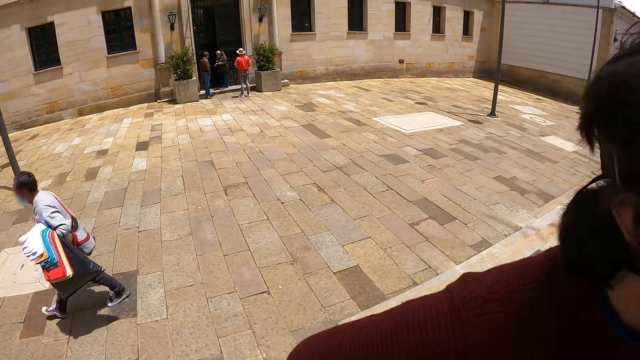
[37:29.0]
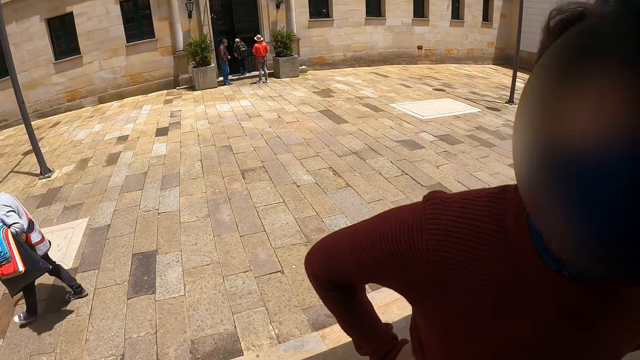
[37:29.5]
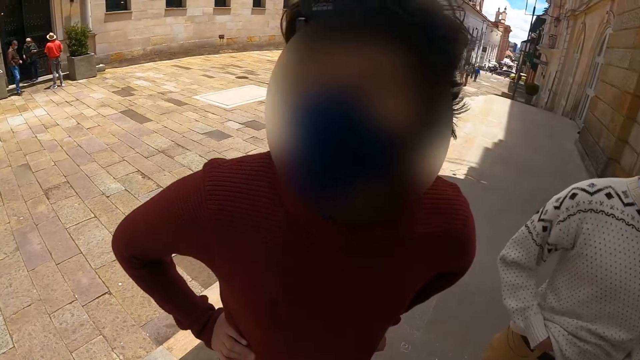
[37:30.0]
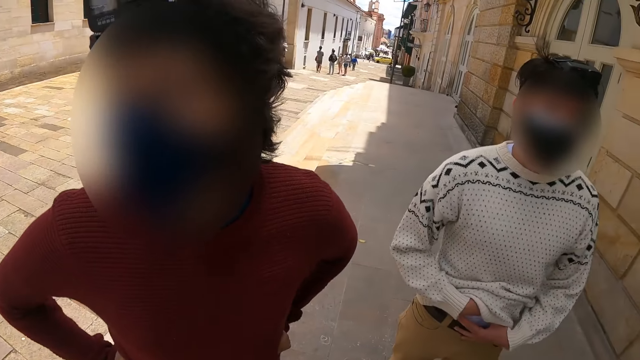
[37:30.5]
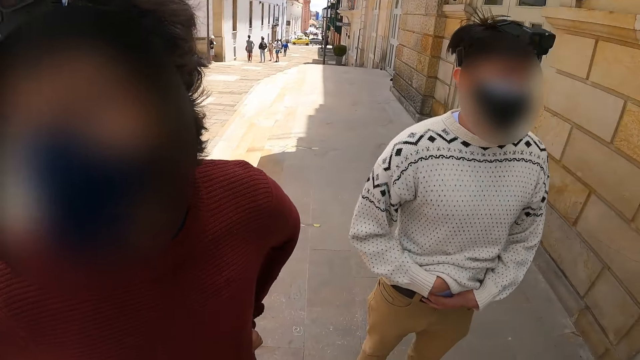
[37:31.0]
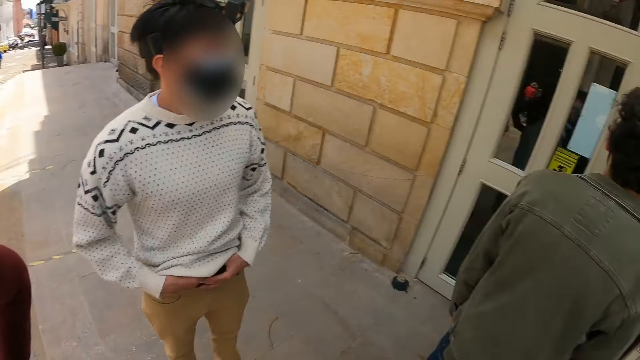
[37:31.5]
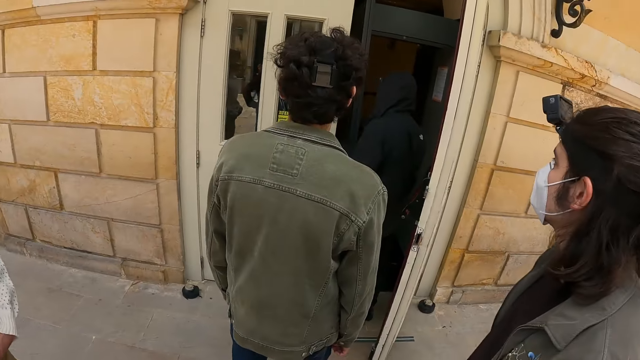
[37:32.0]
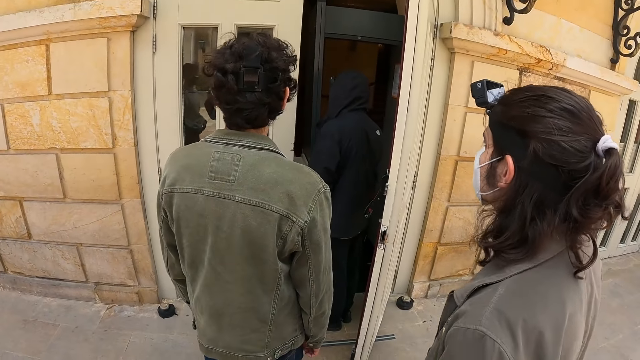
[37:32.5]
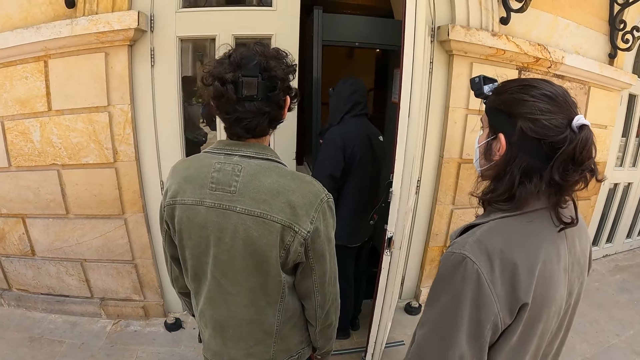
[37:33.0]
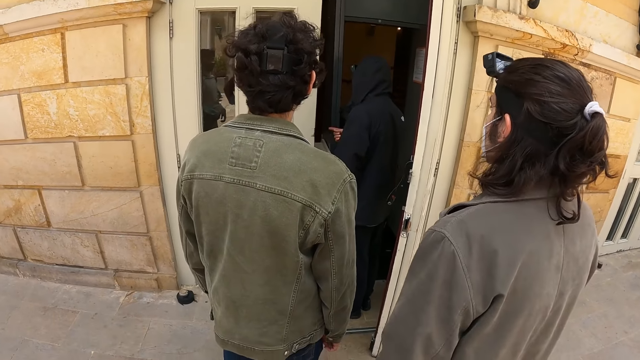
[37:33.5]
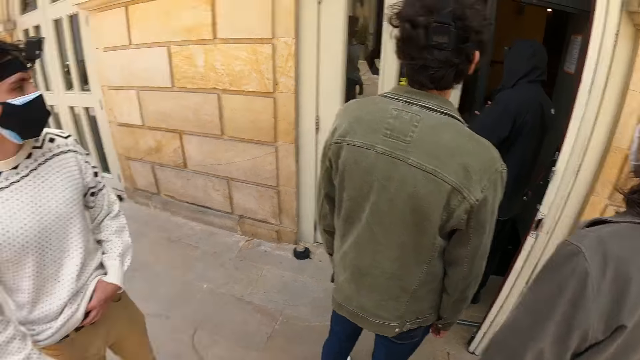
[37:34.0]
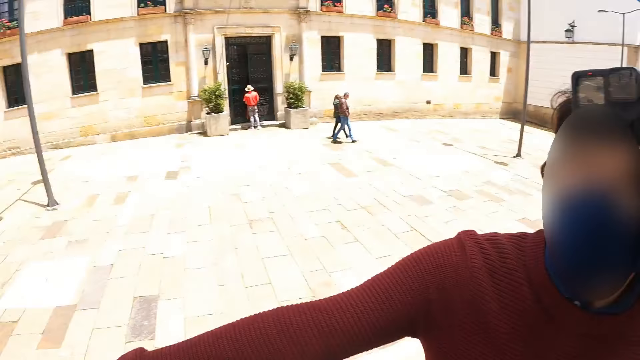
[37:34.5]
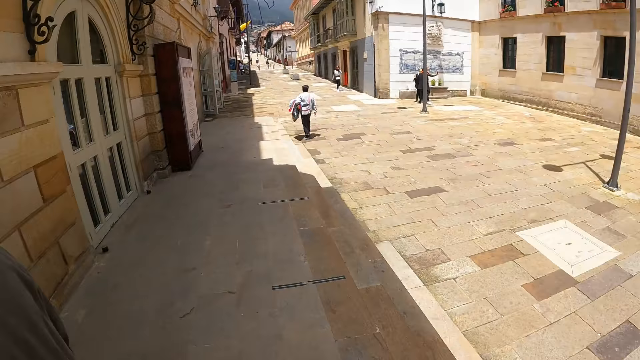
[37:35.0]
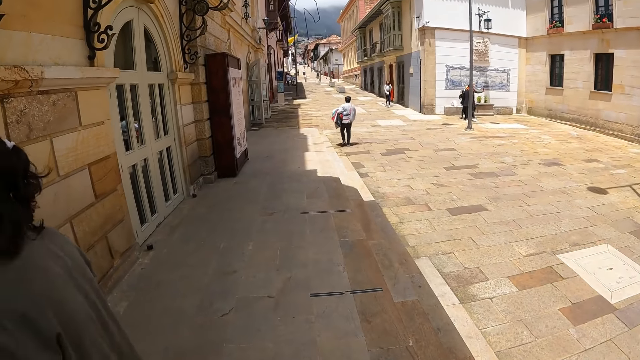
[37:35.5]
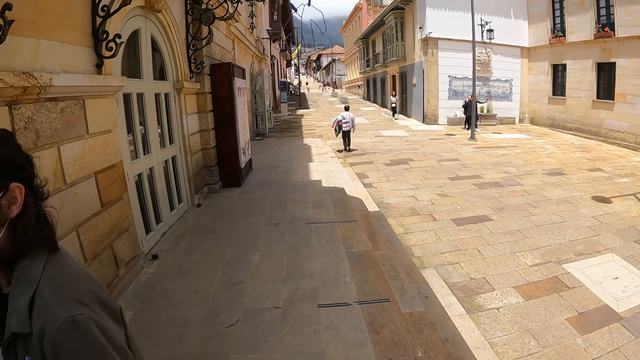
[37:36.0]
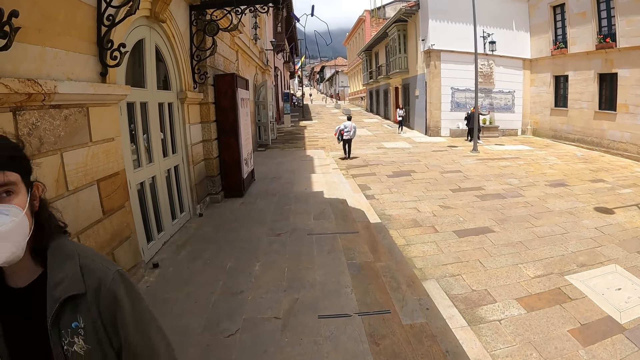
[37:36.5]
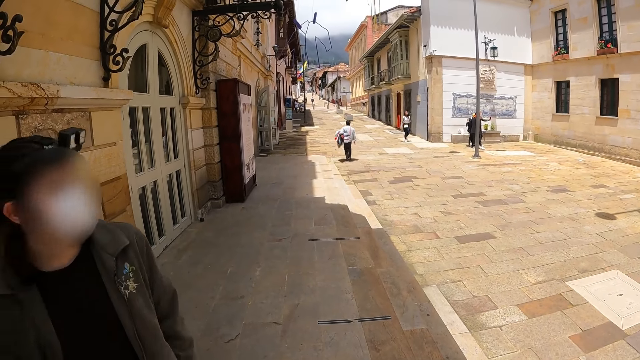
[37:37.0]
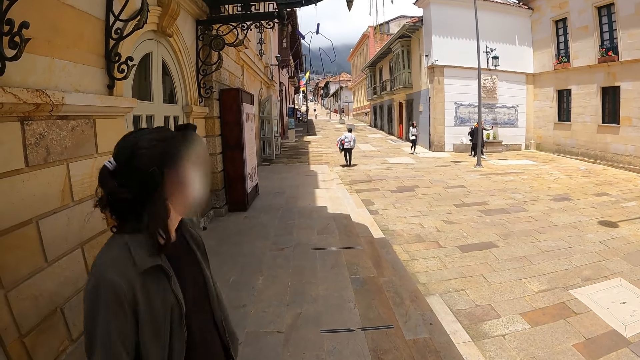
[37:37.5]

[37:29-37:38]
The camera wearer interacts with a lady and a man.

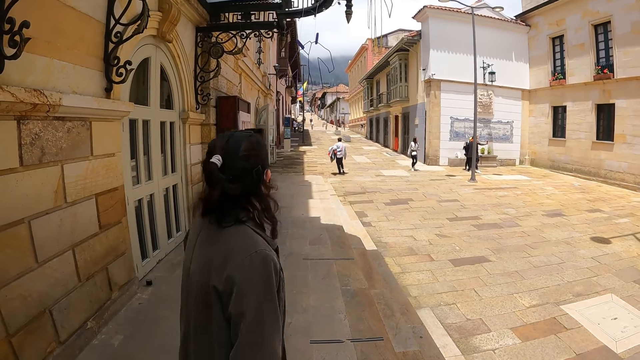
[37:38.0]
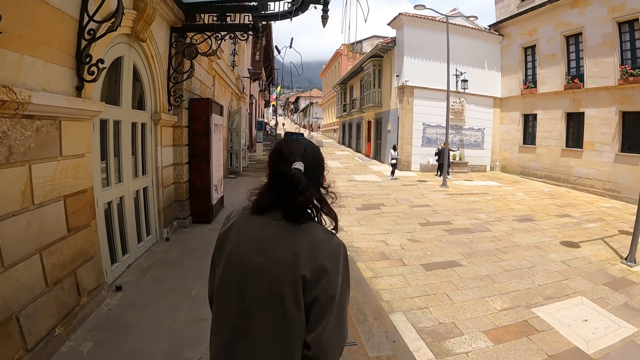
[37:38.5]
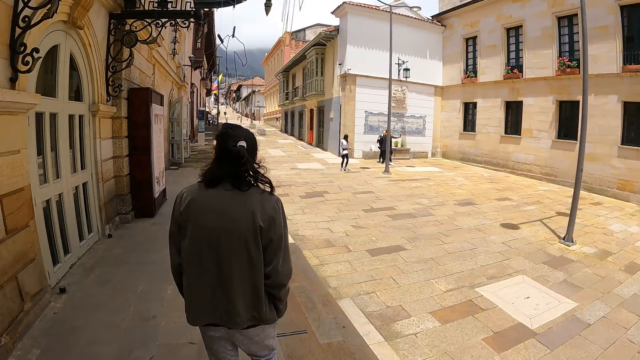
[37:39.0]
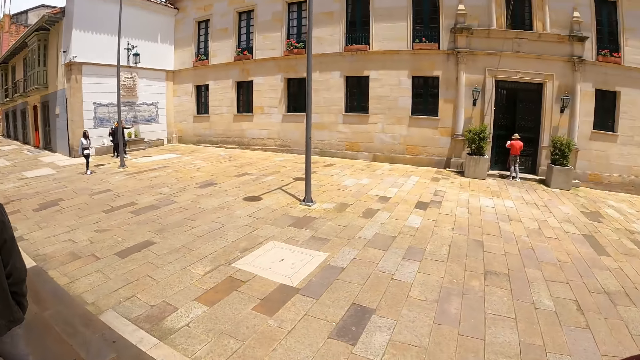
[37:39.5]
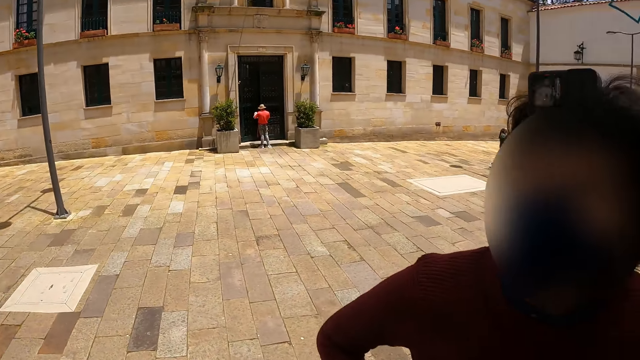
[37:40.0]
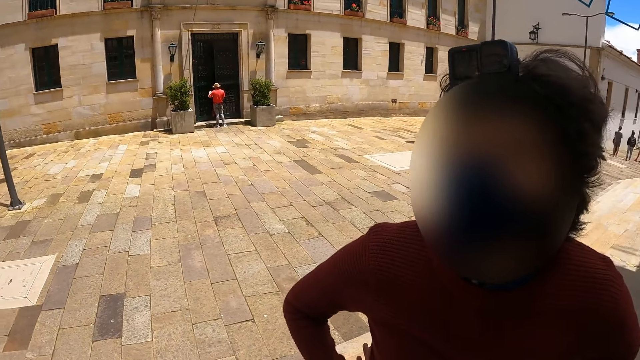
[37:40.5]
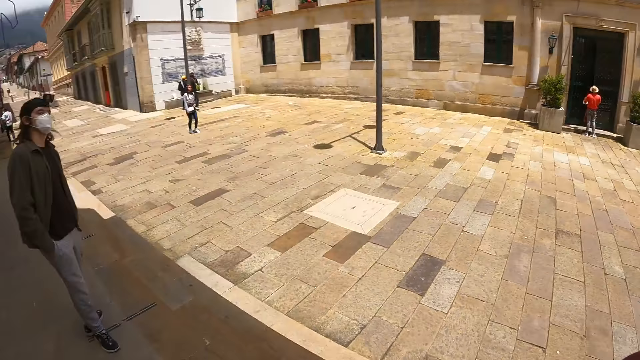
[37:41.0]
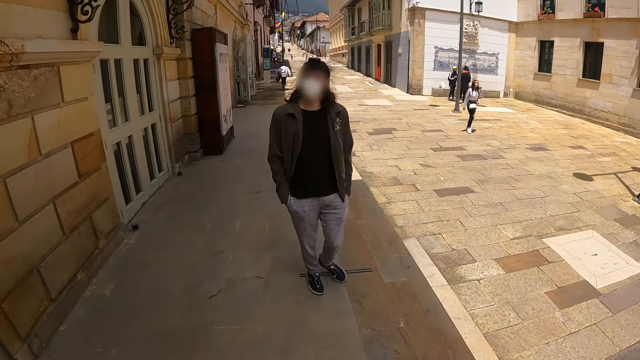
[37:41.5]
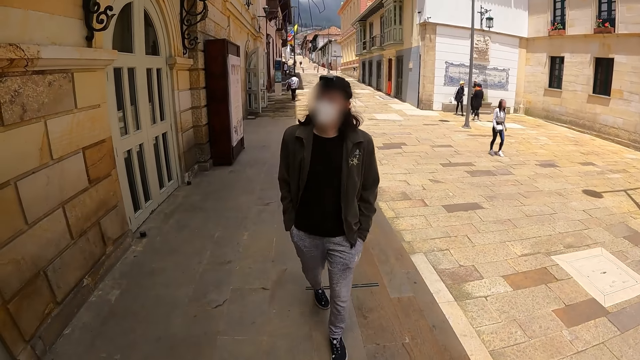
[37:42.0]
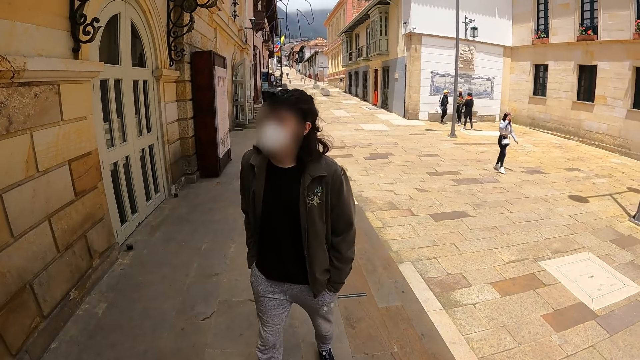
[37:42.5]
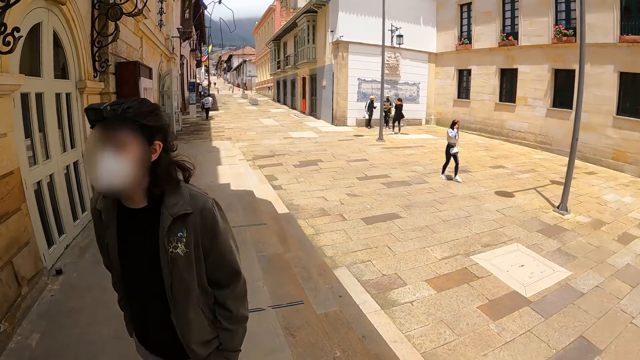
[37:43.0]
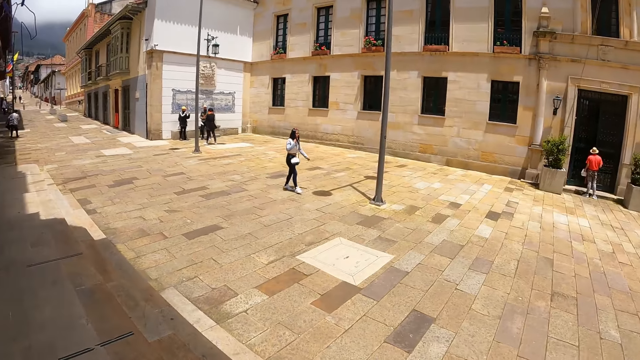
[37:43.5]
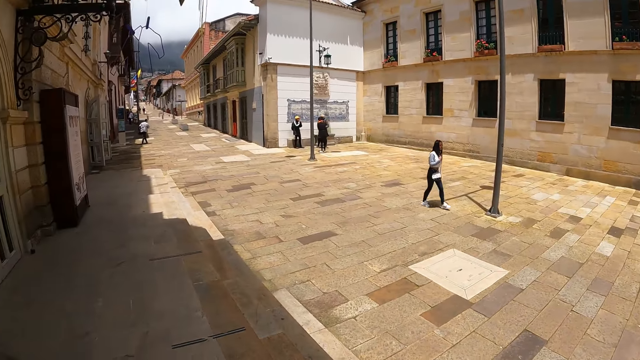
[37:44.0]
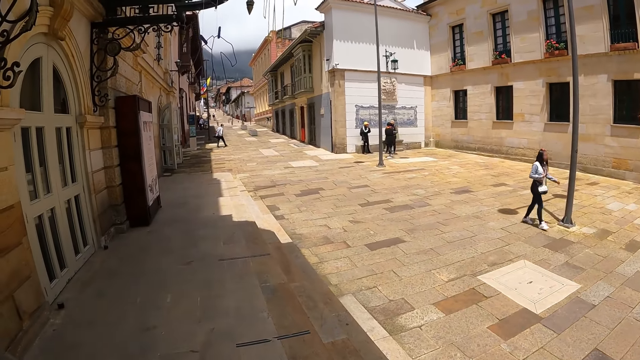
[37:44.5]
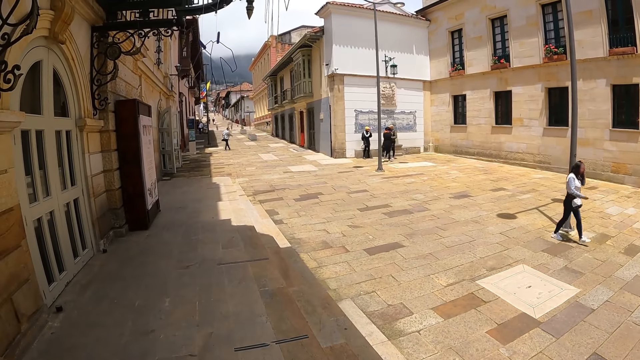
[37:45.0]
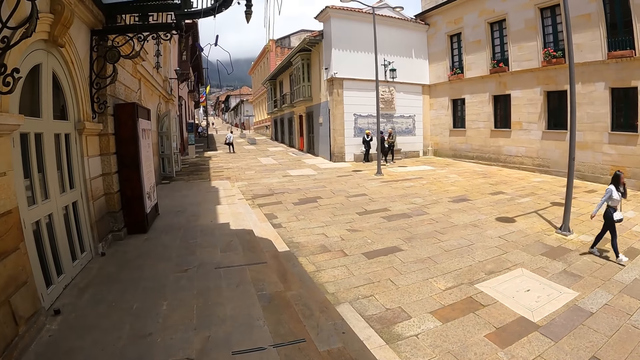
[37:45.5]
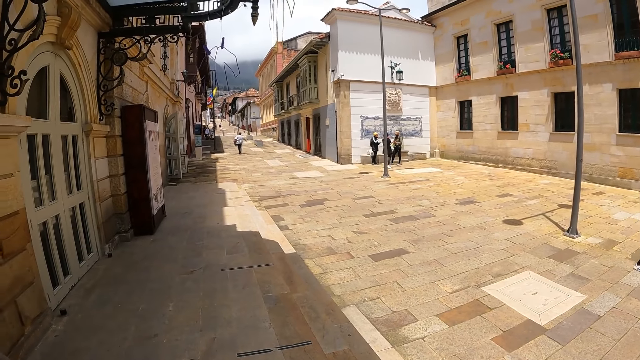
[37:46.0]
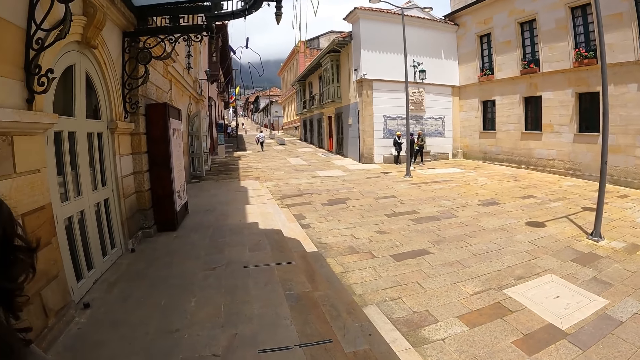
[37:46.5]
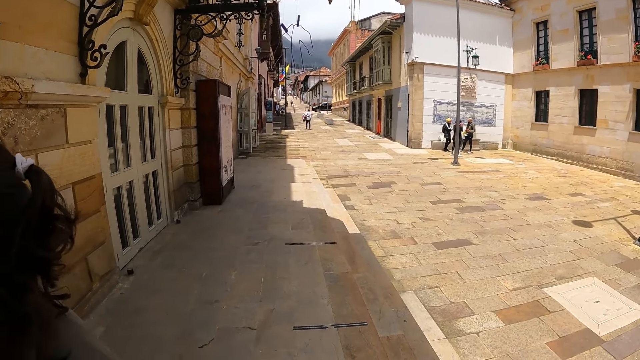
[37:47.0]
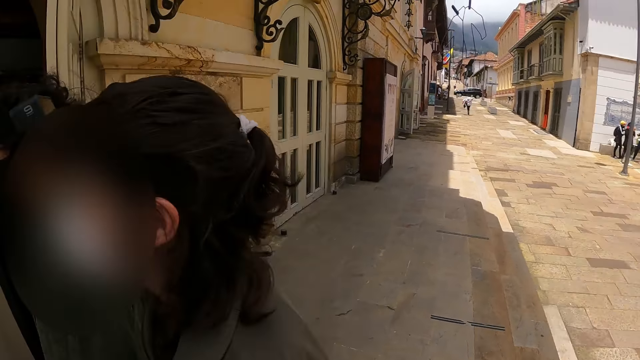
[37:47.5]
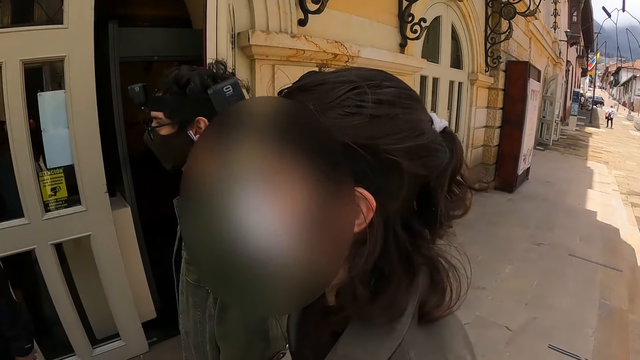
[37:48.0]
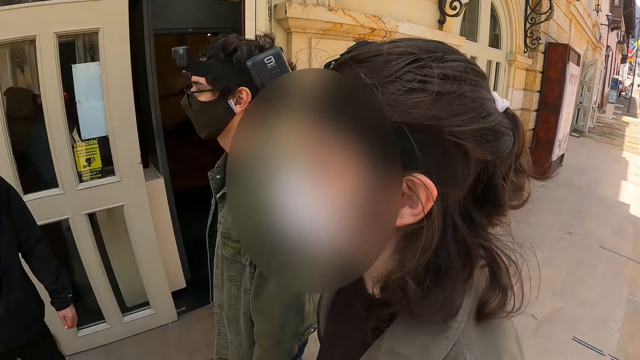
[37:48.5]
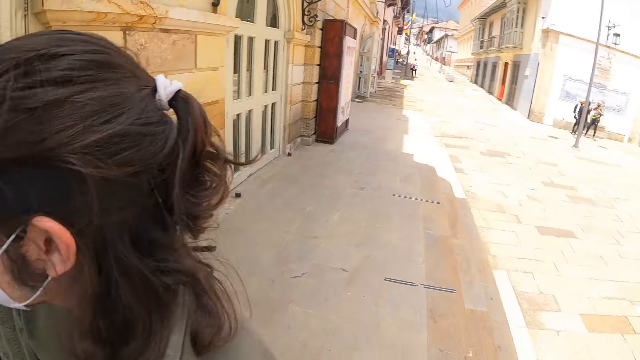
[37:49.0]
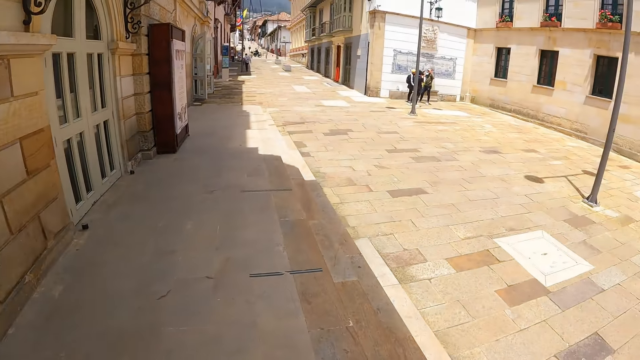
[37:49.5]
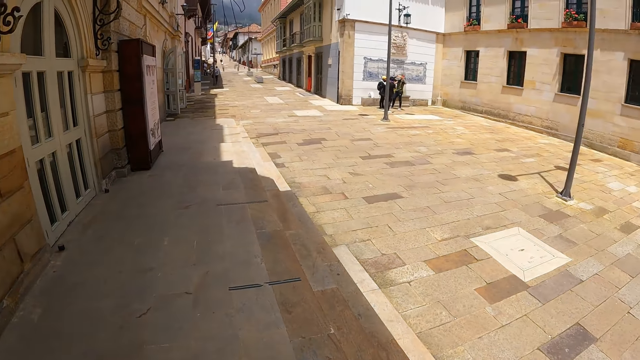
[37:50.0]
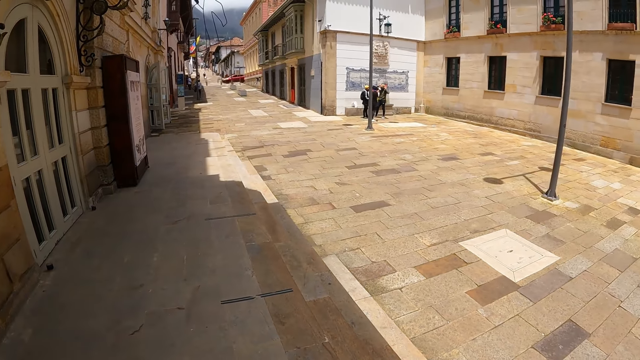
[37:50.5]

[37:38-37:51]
The camera wearer interacts with a lady.
